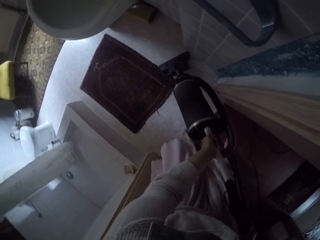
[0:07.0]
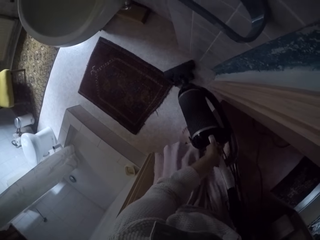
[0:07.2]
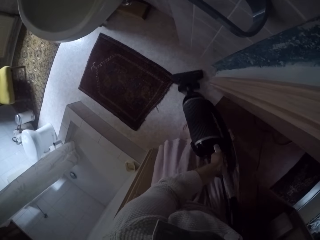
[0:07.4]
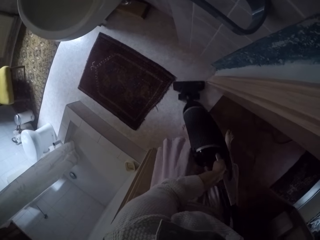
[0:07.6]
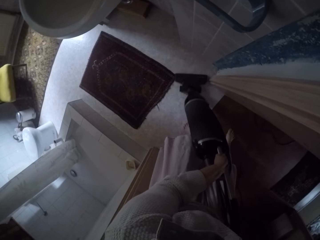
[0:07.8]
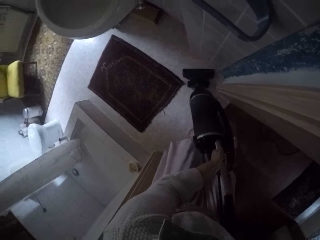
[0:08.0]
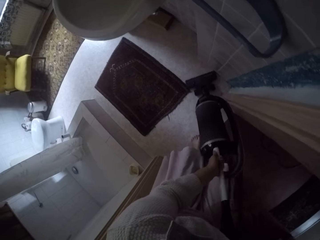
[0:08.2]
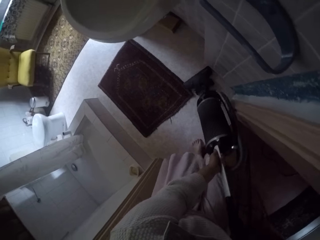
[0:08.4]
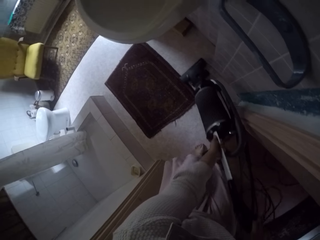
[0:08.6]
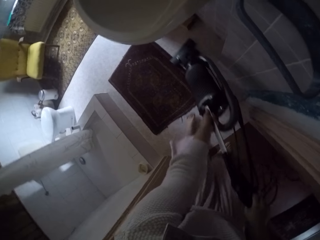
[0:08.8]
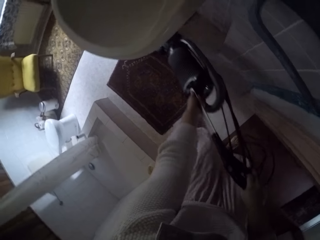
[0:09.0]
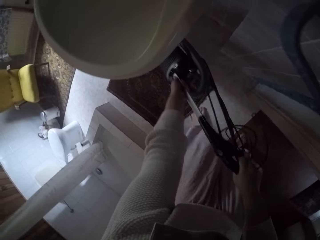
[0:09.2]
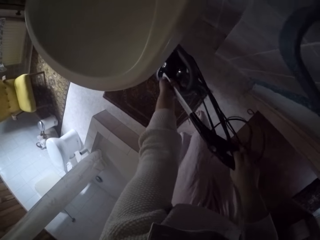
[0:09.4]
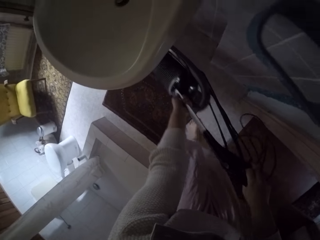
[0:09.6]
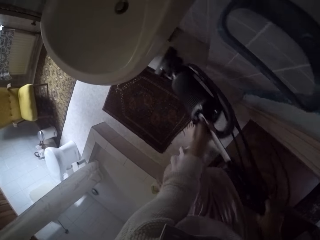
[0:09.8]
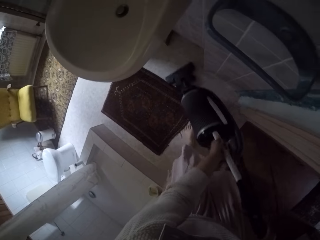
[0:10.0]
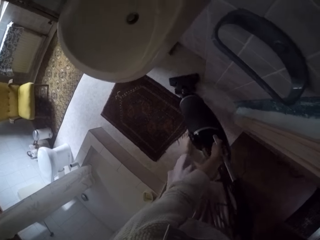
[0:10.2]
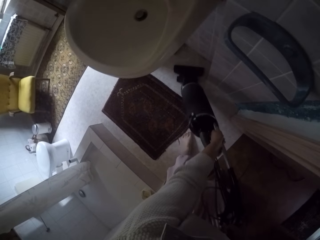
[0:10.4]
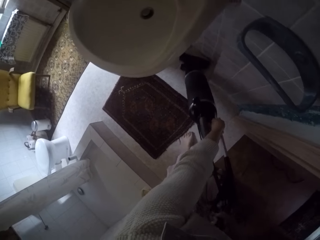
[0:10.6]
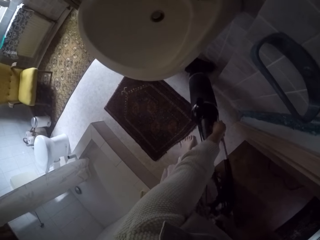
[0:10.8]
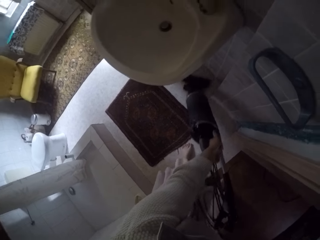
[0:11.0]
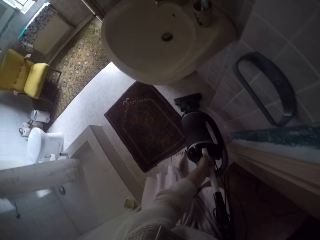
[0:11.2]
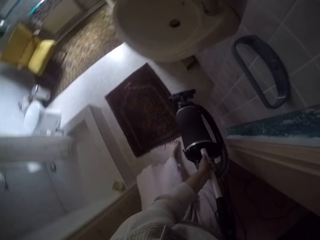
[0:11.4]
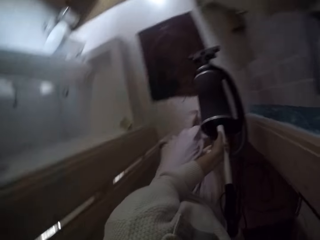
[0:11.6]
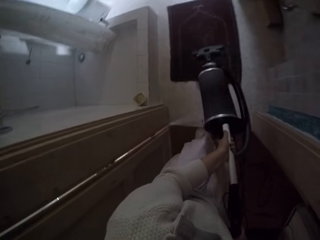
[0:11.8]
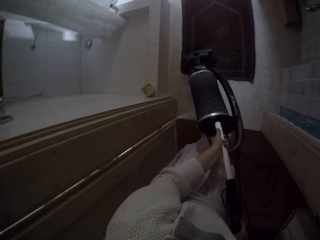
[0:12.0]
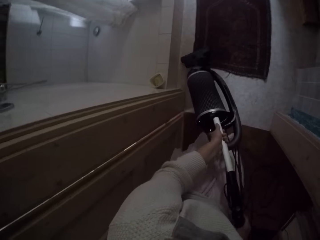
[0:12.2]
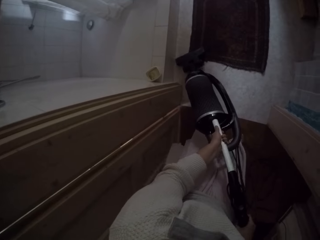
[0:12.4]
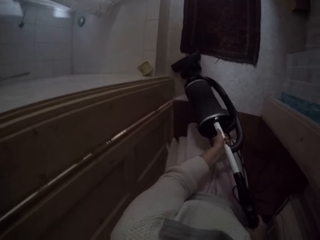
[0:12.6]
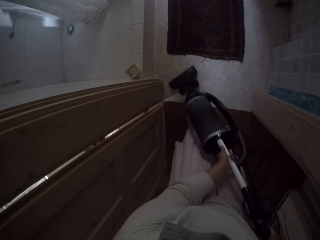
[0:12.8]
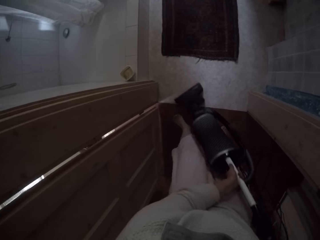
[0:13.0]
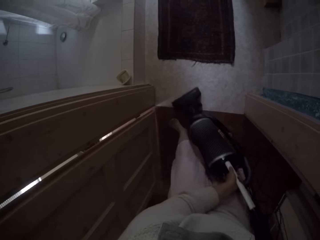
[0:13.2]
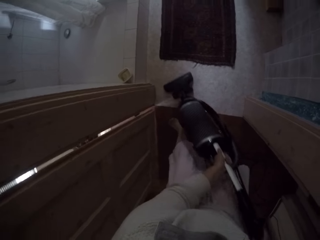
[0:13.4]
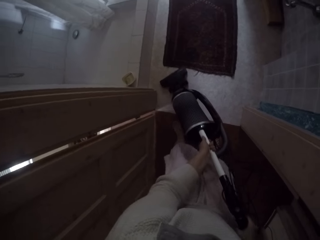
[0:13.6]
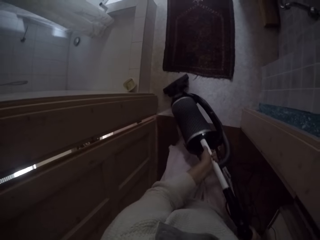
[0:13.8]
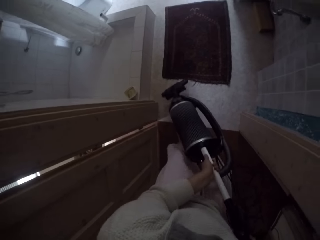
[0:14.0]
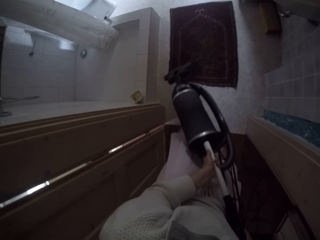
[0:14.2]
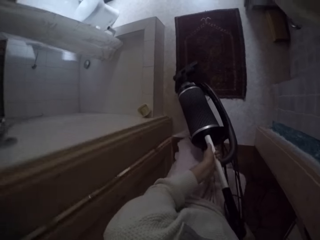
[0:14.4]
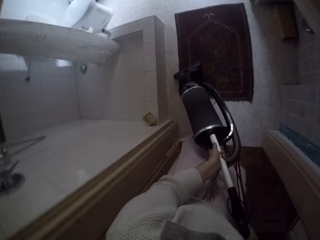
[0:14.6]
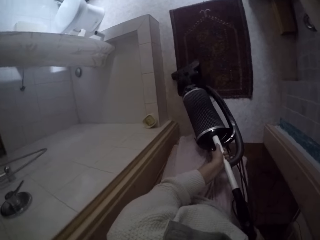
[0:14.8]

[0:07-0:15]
The camera wearer cleans a floor with a vacuum cleaner. They pick up the vacuum cleaner from the floor. They clean the floor with the vacuum cleaner. They pick up the vacuum cleaner from the floor.

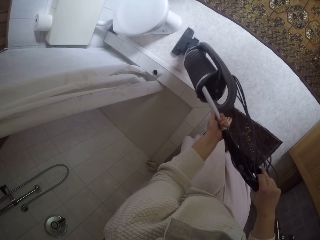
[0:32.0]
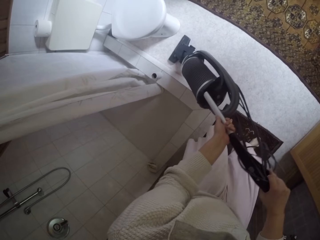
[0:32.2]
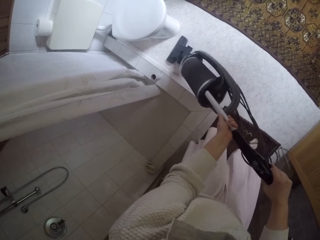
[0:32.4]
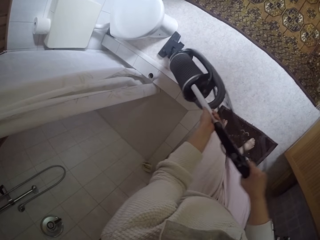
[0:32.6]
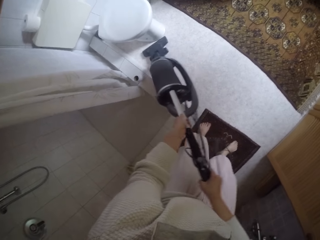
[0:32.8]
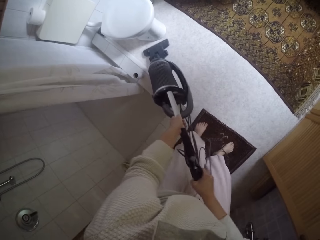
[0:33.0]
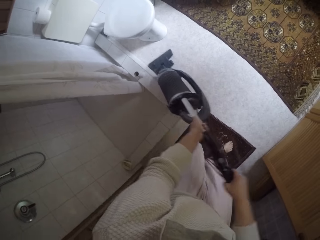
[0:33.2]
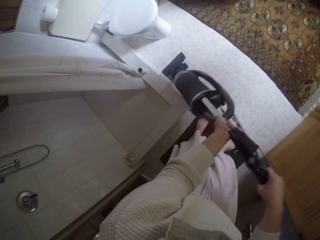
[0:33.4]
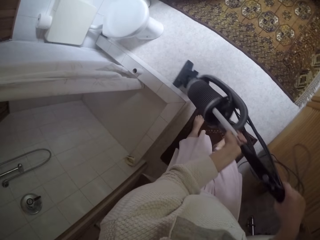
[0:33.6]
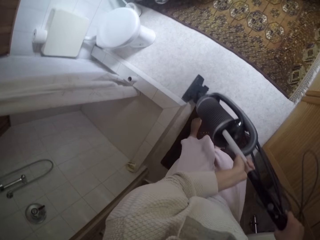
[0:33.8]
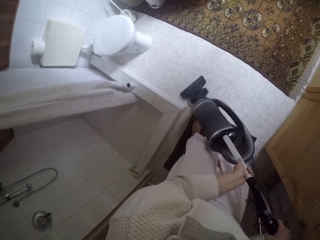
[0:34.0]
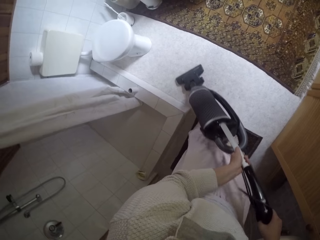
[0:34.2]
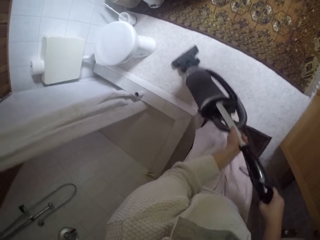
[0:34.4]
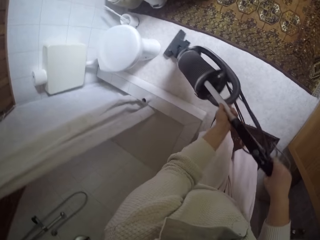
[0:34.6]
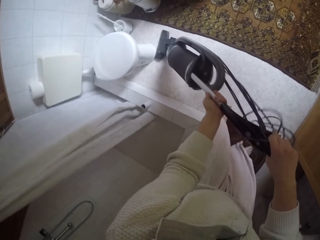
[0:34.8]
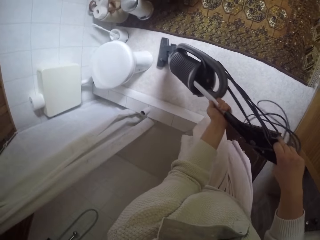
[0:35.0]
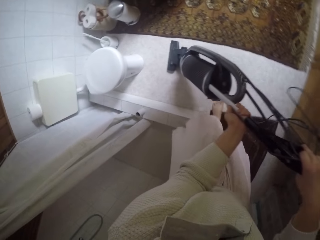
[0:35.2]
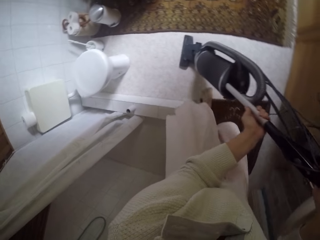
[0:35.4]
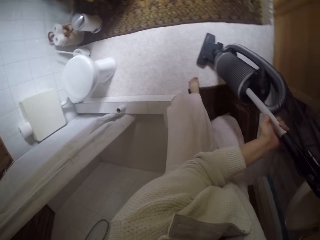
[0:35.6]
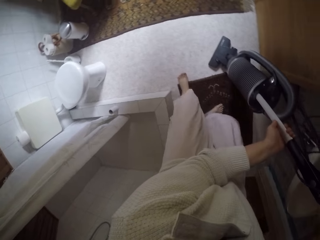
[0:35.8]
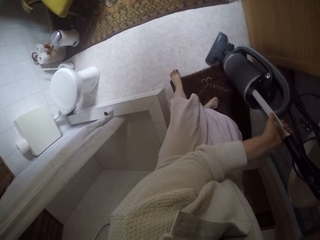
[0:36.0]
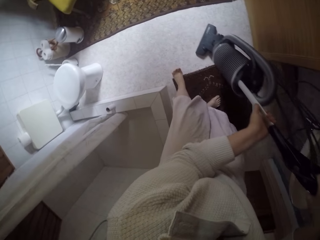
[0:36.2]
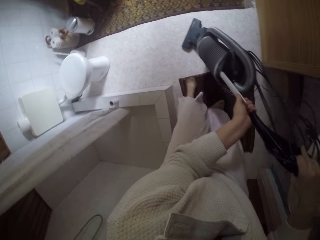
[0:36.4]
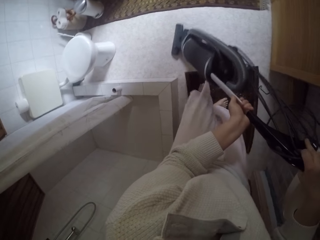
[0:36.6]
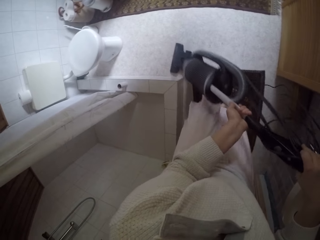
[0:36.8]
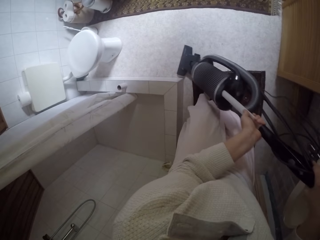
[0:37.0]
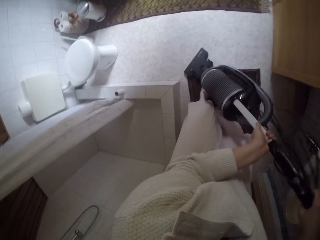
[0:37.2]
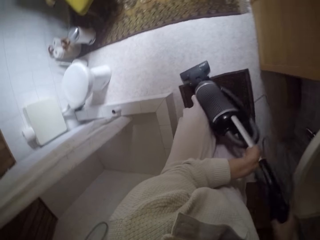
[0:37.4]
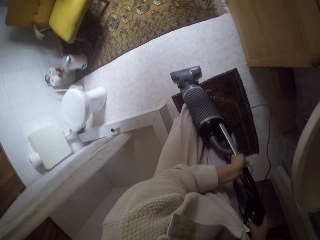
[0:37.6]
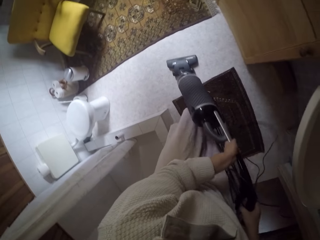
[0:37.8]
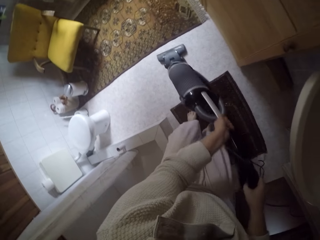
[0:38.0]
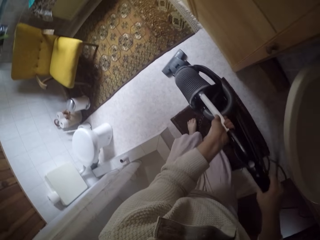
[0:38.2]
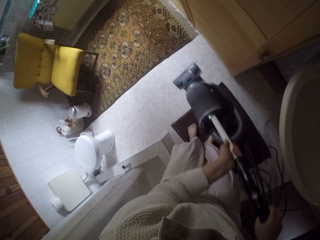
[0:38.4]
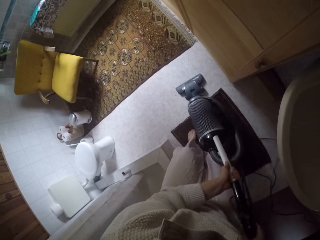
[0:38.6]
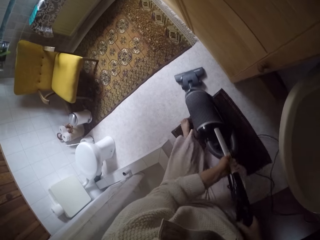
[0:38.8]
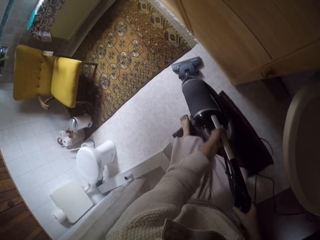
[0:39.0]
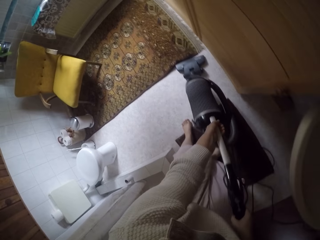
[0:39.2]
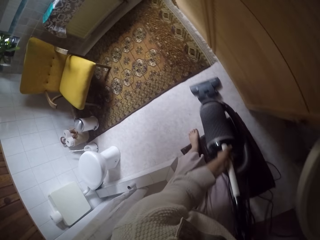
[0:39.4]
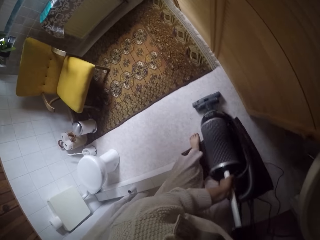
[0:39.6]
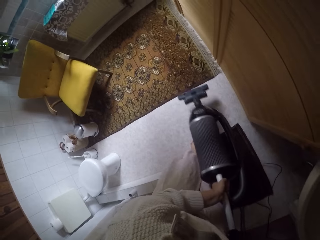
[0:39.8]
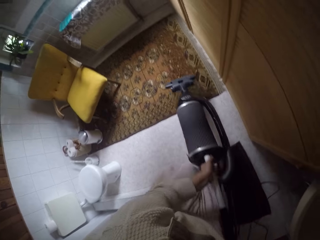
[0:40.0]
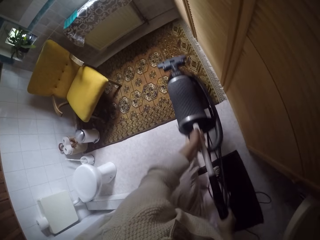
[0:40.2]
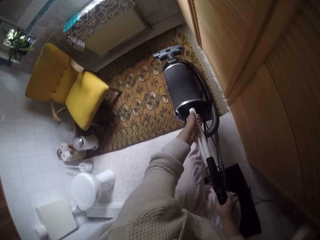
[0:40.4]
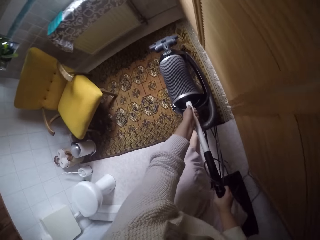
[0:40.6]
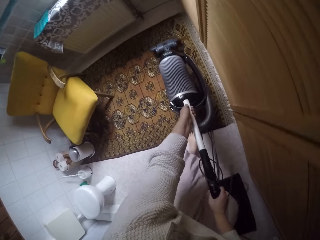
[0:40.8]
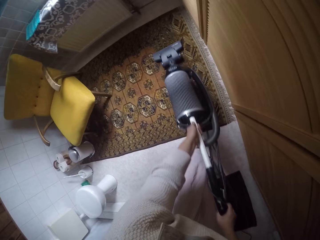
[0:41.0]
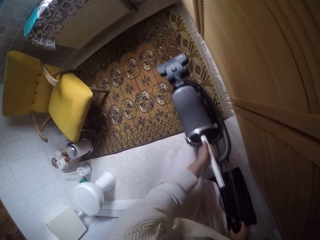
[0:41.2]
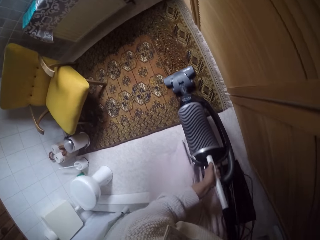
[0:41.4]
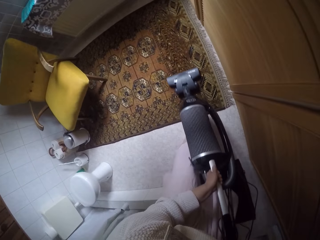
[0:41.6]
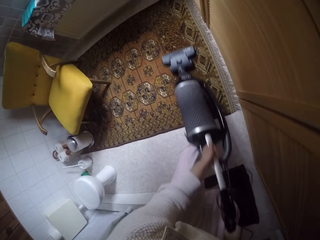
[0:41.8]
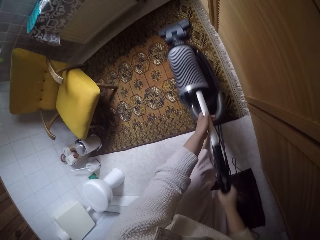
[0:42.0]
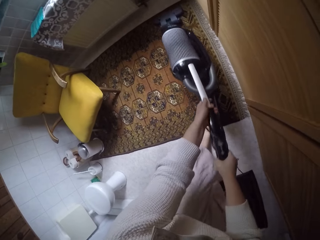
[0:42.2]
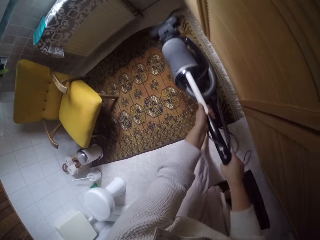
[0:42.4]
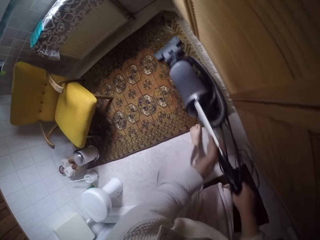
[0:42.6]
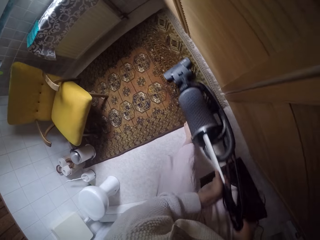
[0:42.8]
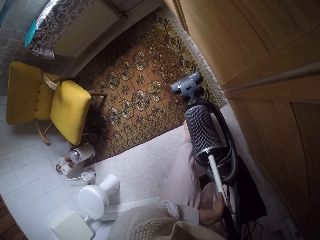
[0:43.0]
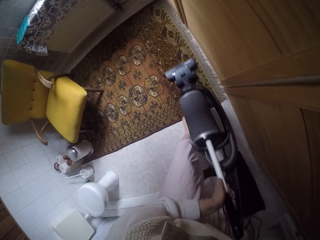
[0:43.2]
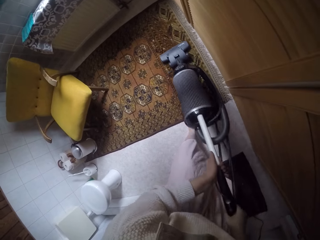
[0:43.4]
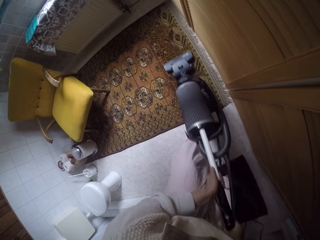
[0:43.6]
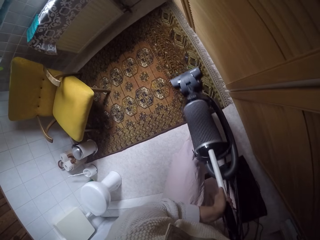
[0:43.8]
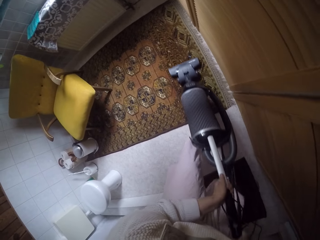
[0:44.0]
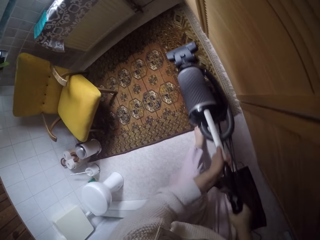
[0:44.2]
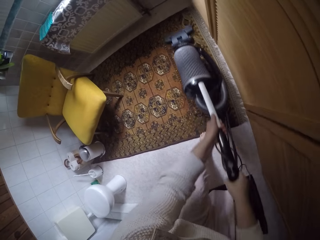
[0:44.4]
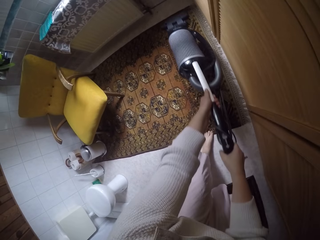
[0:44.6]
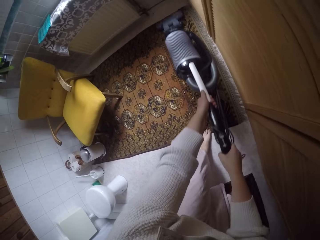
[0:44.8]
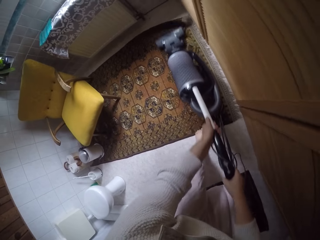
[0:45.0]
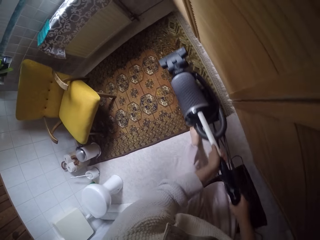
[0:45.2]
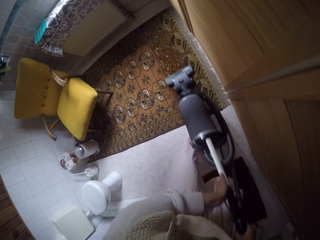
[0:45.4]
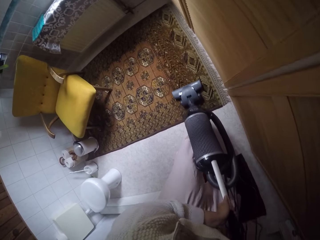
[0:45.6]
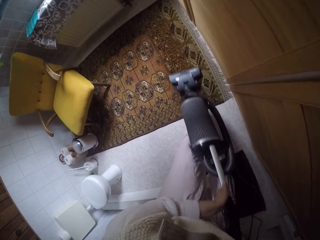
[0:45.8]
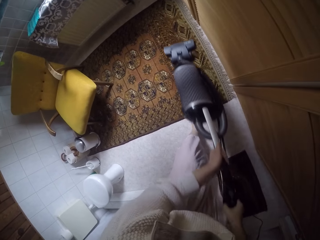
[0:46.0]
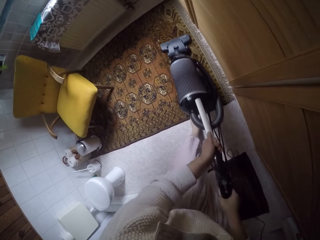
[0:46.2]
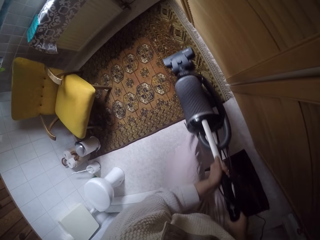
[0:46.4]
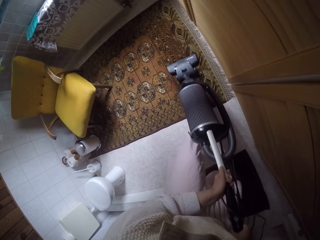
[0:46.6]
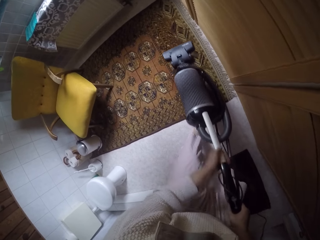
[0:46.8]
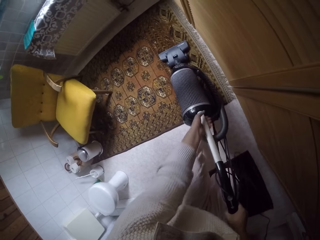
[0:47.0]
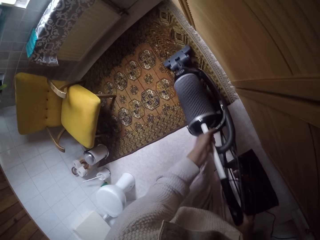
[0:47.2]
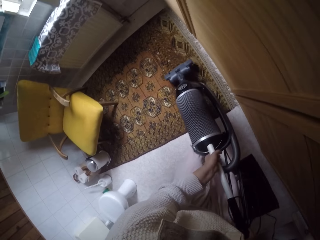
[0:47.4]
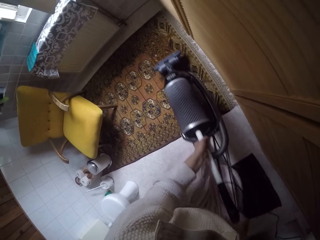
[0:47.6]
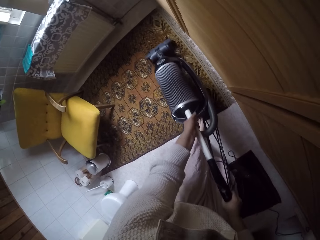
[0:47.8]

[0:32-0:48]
The camera wearer cleans a floor with a vacuum cleaner. They lift up the vacuum cleaner from the floor. They clean a mat with the vacuum cleaner.
